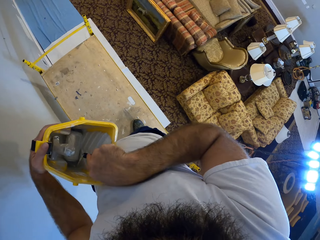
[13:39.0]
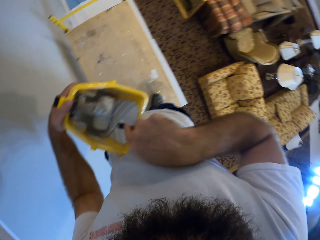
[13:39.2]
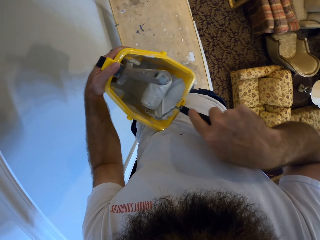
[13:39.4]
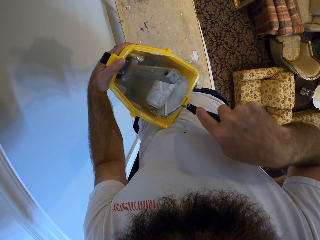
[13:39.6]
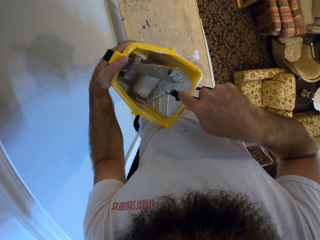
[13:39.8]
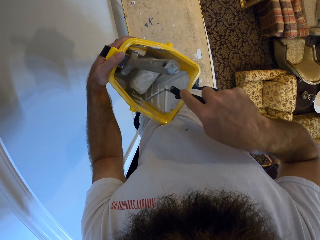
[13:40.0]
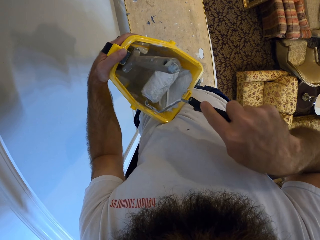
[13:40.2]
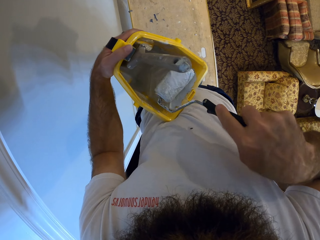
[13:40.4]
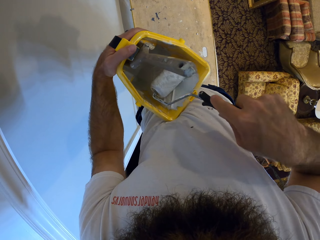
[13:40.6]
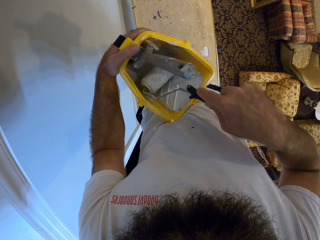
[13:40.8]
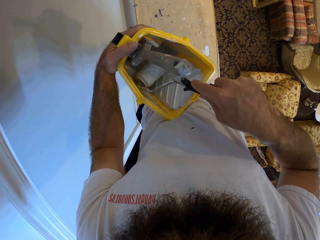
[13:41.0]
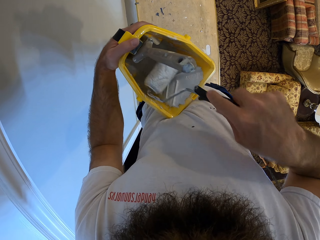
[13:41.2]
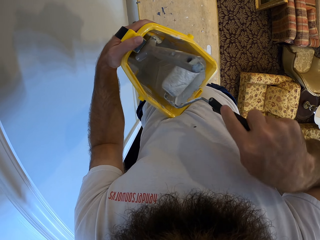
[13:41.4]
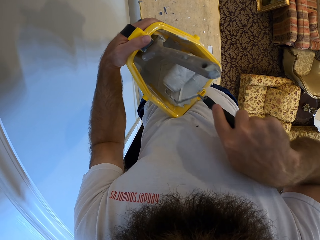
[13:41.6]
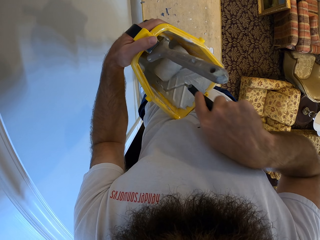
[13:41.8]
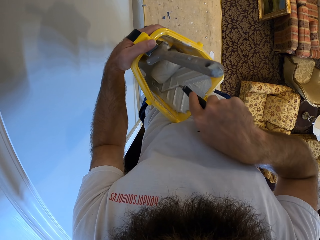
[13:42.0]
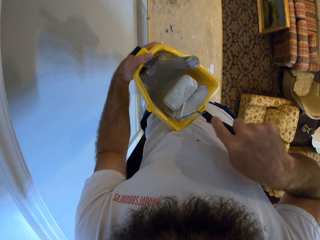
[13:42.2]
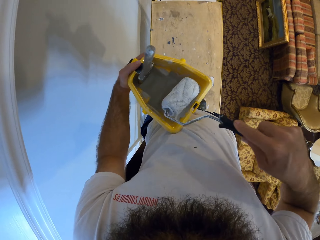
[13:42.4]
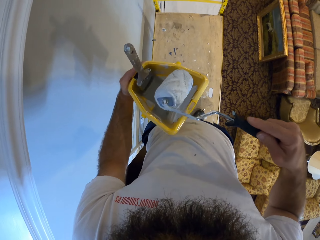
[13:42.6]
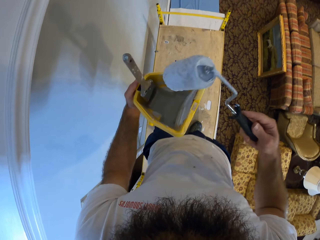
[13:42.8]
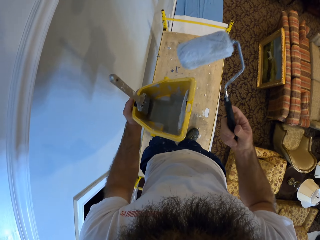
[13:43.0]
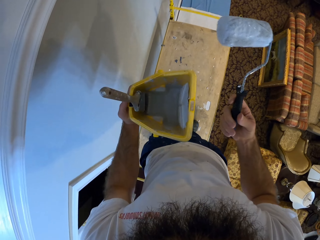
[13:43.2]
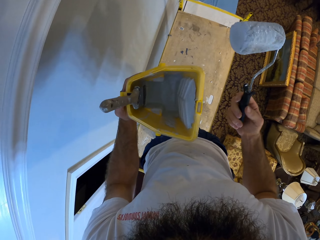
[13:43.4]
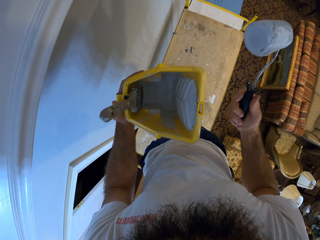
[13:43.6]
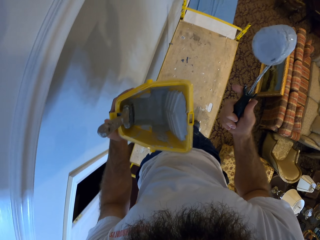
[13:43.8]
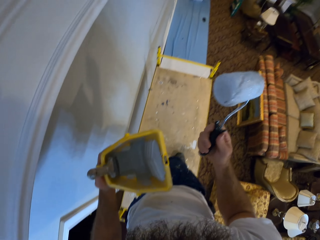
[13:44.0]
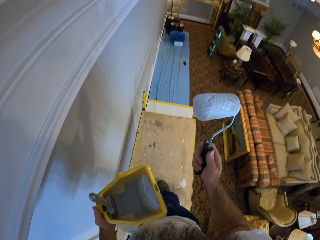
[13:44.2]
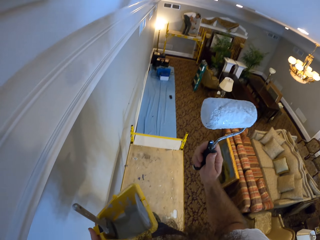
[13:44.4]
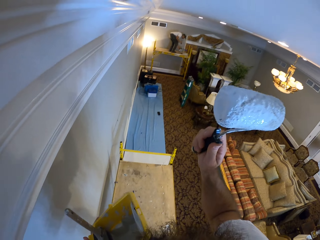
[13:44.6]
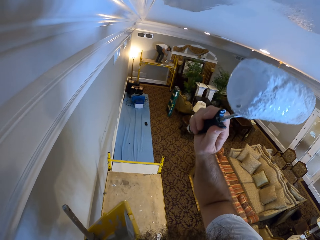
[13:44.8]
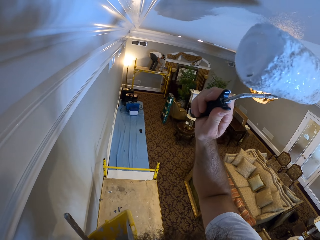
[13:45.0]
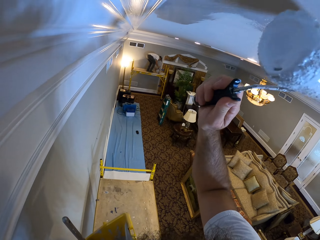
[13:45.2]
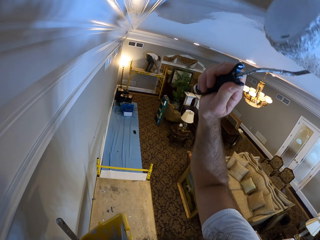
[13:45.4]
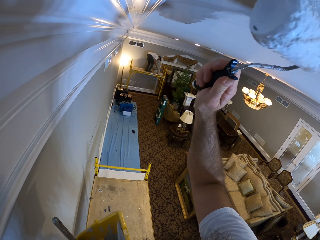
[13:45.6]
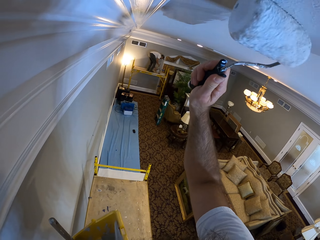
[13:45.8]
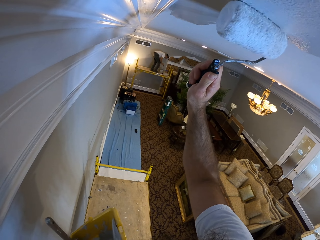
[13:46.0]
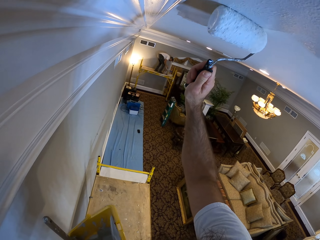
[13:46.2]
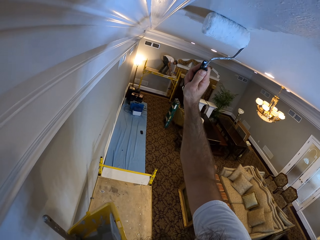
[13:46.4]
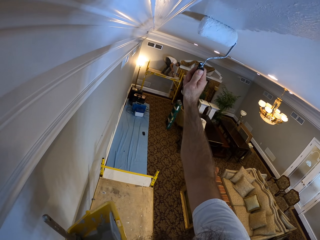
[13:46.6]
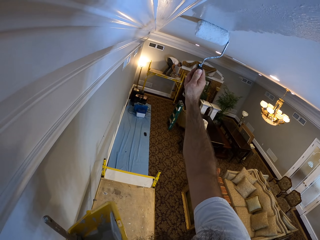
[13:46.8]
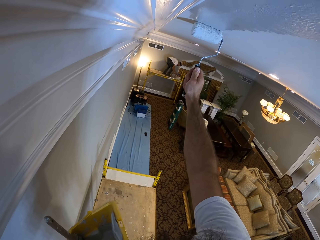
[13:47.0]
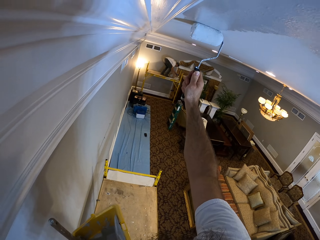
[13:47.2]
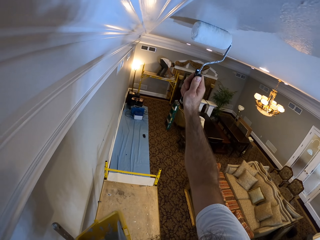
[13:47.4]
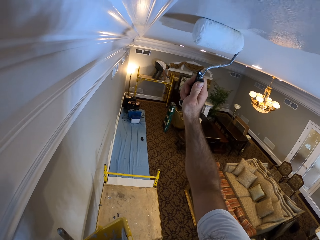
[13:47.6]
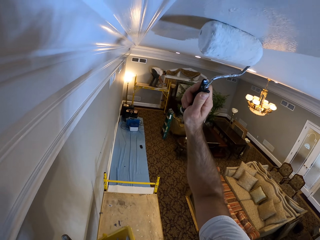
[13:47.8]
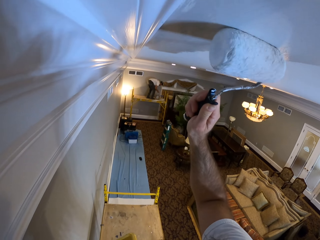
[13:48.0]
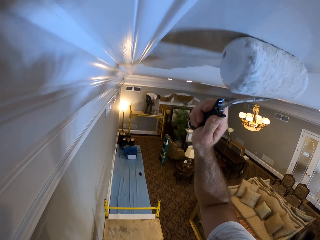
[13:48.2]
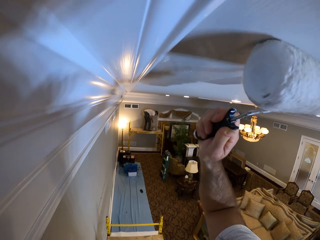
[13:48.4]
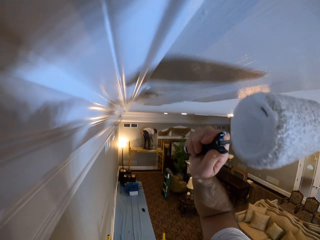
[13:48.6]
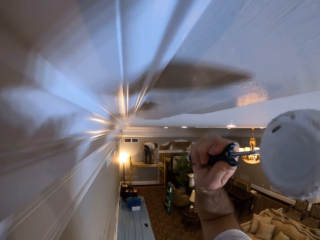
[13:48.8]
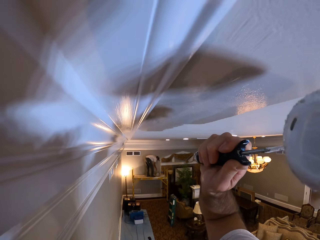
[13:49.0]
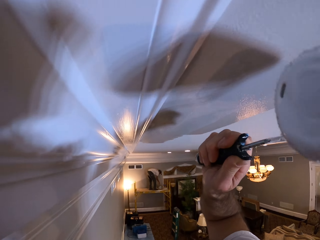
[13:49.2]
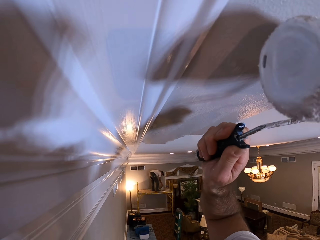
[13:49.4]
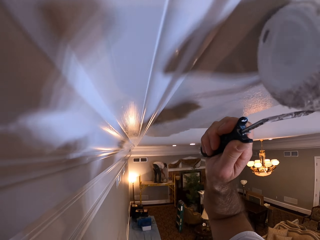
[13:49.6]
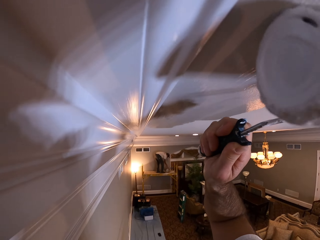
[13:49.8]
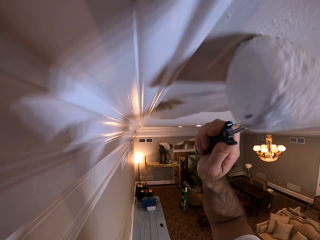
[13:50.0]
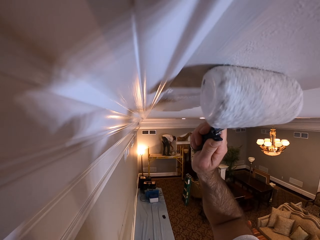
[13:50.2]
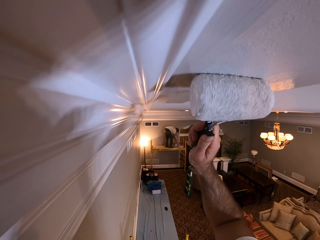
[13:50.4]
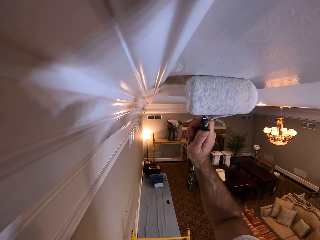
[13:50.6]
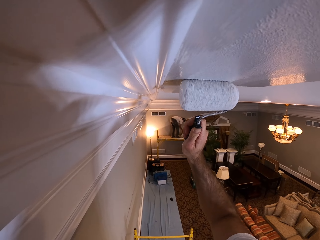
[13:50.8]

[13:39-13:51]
The camera wearer paints a ceiling with the paint roller in his right hand.

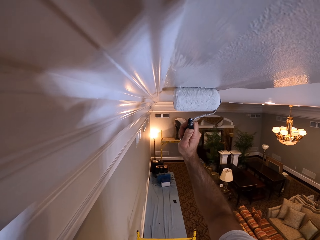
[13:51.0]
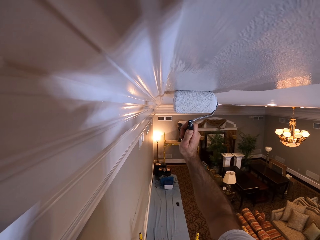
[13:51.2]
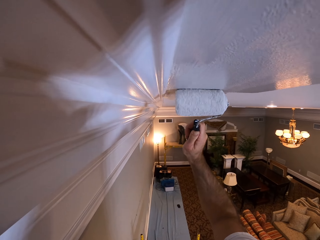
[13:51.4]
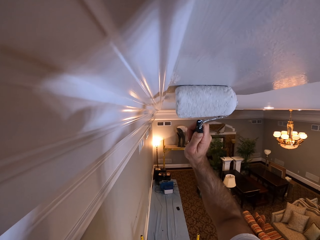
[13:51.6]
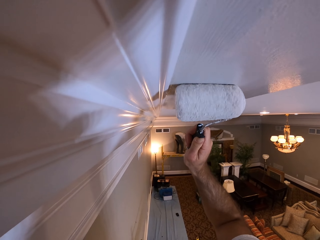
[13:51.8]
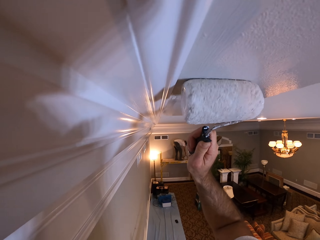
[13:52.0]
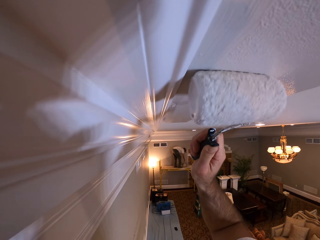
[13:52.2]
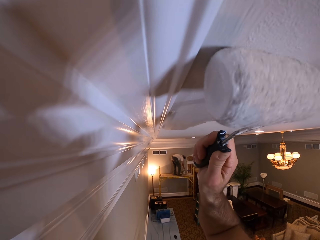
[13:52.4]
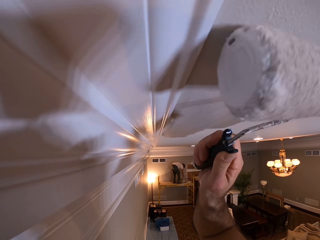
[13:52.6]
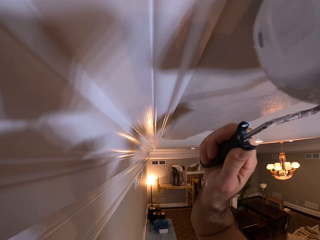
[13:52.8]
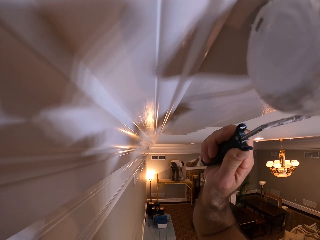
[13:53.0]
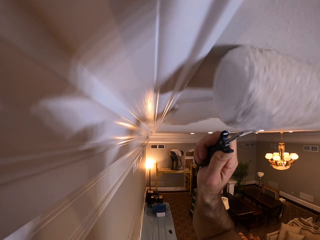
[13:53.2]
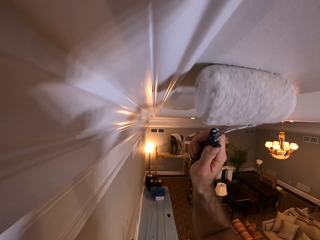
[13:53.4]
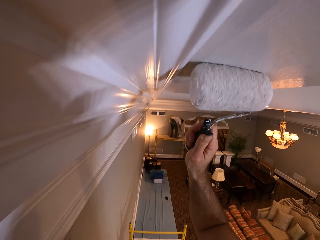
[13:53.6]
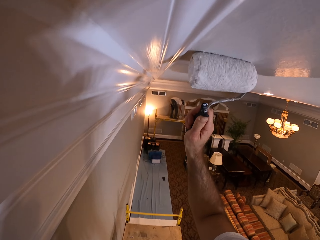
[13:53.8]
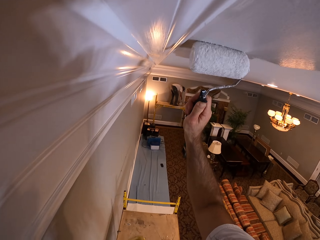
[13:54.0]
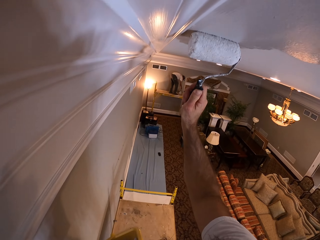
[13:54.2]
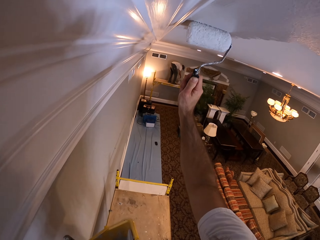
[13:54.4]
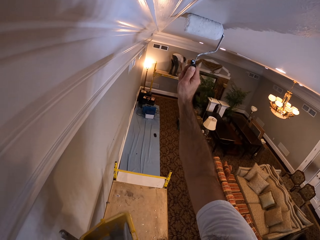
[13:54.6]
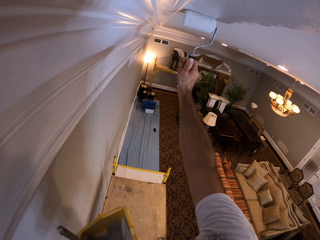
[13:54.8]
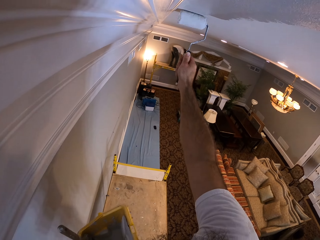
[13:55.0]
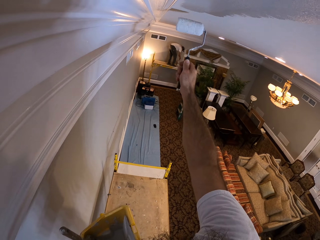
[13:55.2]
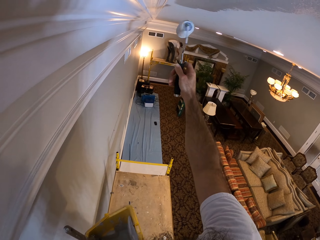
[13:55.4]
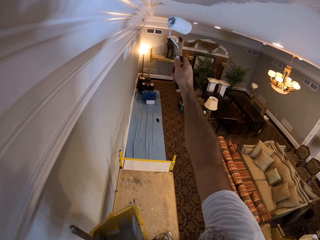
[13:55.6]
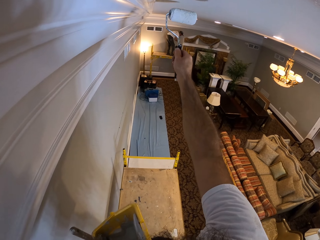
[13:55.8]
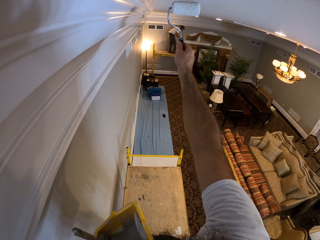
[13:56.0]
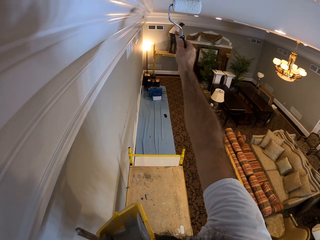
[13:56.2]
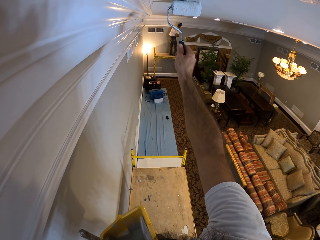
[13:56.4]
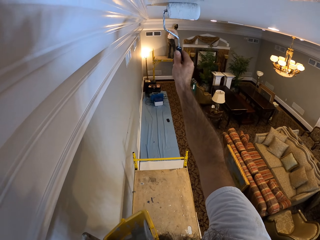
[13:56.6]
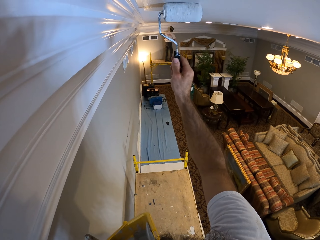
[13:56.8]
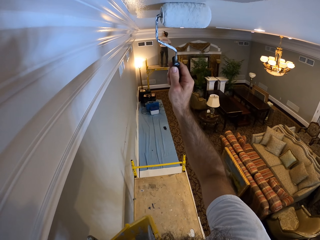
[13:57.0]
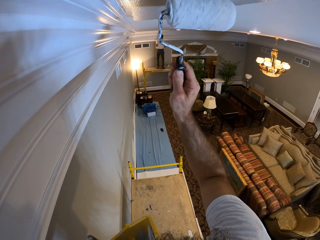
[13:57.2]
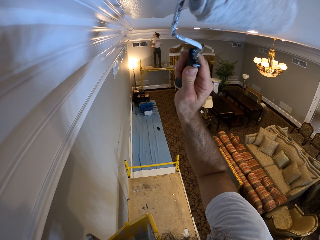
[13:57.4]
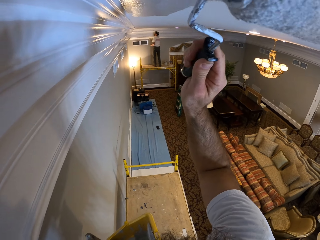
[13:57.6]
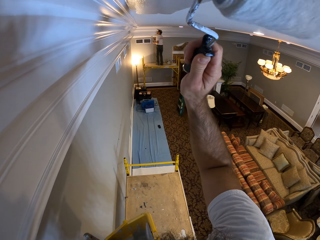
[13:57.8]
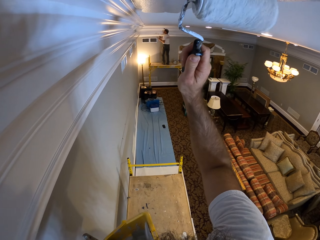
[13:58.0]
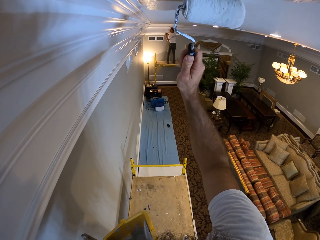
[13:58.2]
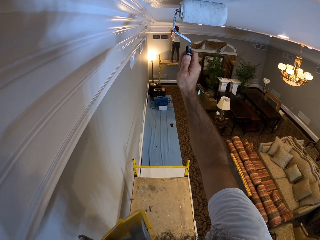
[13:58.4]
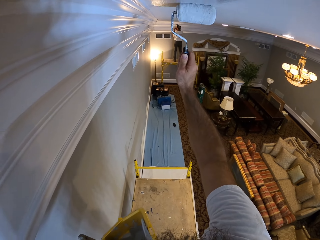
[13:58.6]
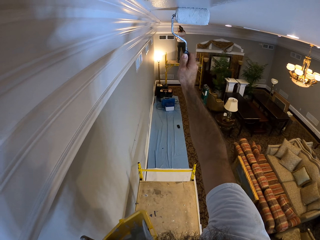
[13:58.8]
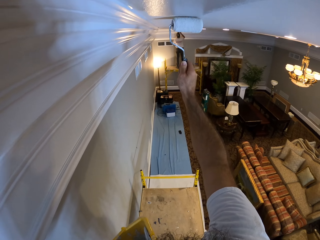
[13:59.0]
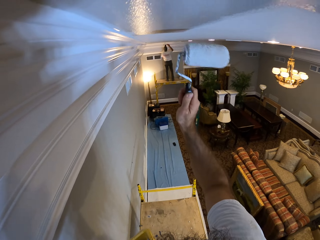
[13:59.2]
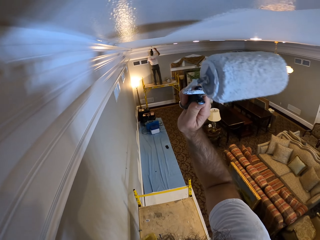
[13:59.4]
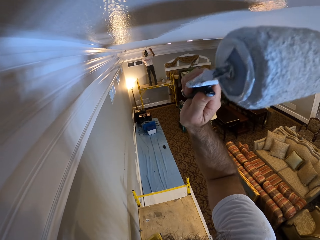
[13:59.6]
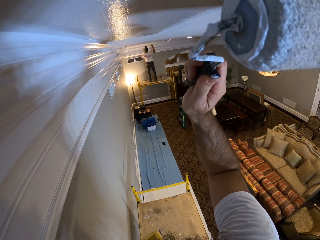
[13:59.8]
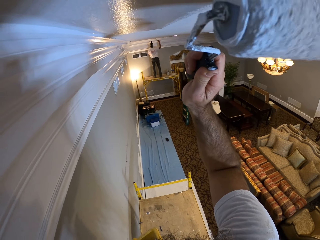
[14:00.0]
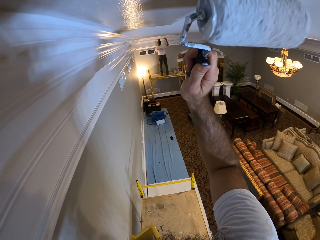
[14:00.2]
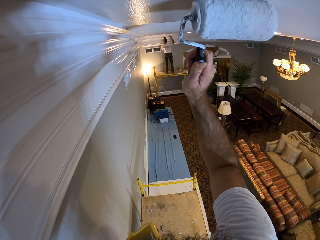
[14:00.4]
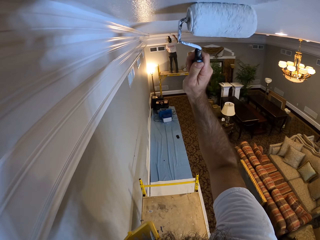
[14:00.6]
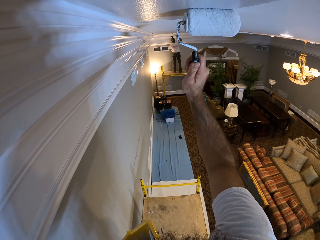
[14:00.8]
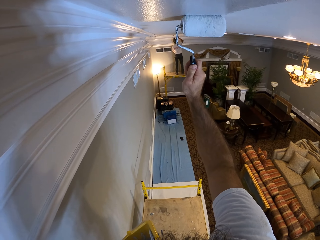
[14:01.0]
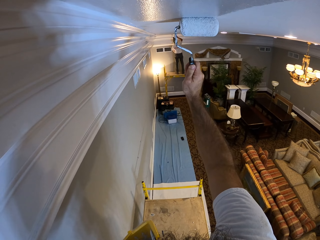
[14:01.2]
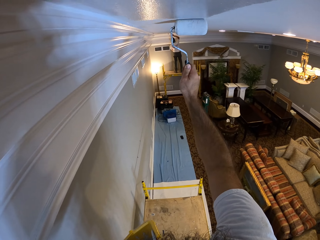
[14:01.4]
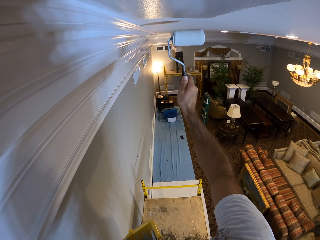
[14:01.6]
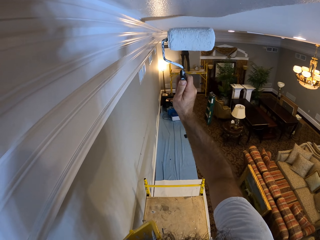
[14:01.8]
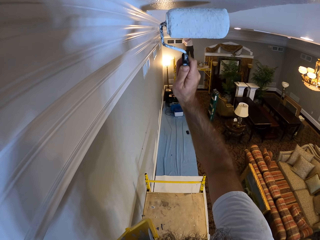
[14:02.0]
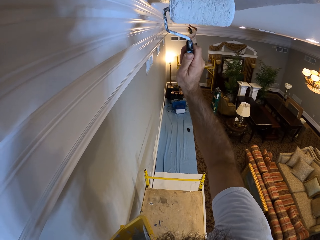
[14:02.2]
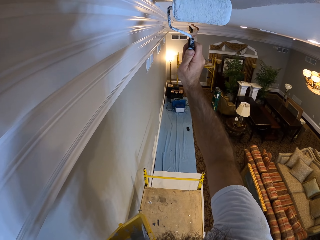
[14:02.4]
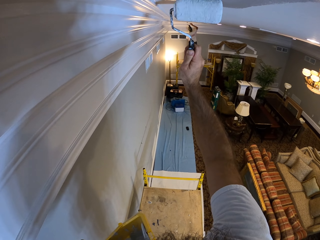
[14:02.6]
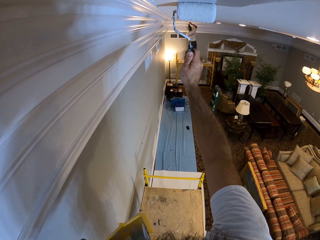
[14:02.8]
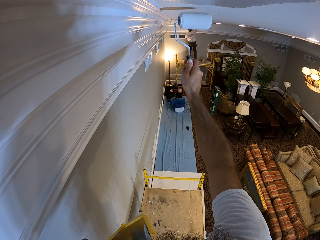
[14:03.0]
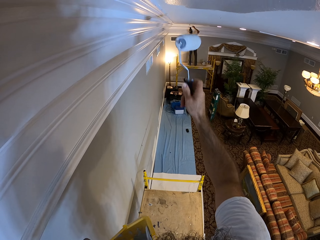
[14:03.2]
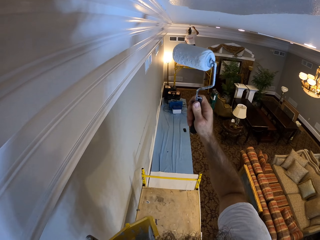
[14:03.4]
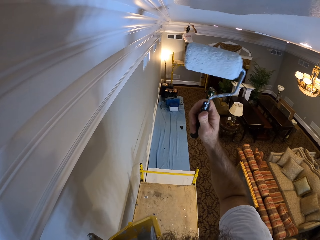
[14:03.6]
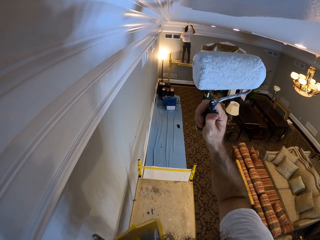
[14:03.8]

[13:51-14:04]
A man paints the ceiling with a paint roller in his right hand.
